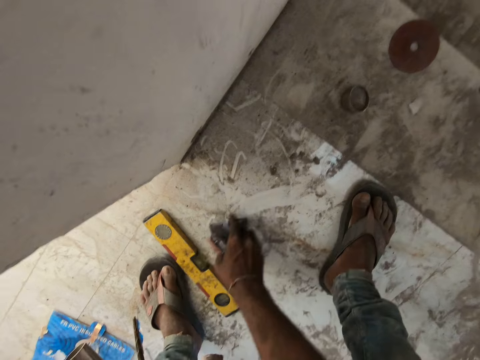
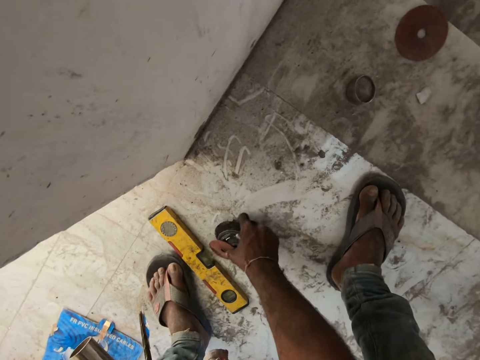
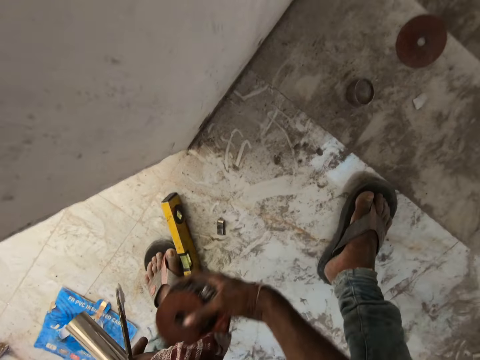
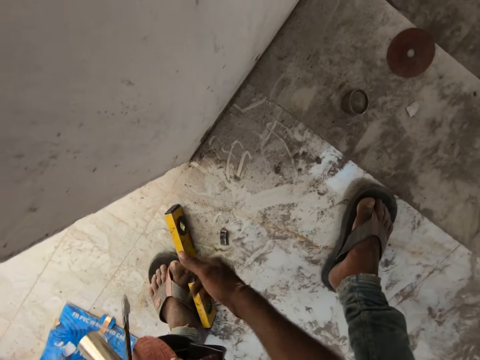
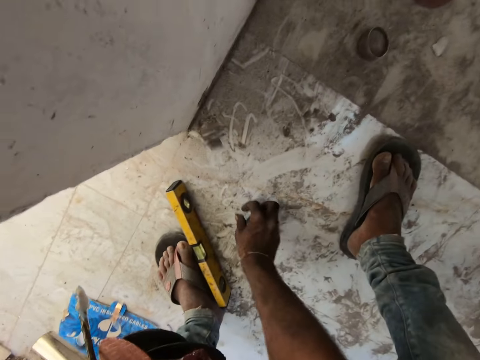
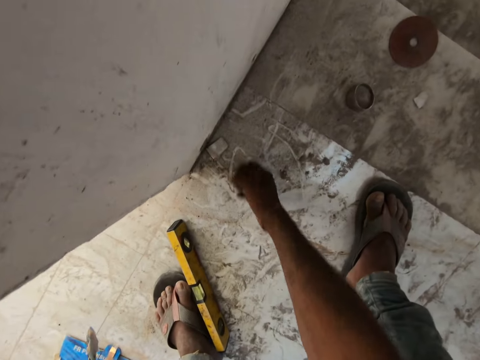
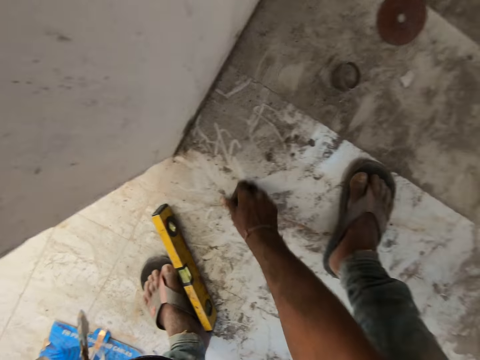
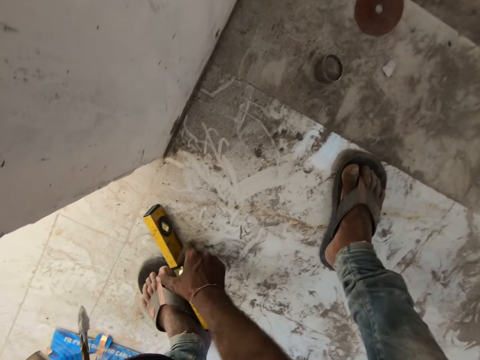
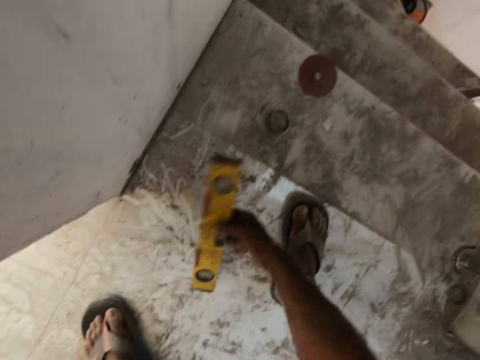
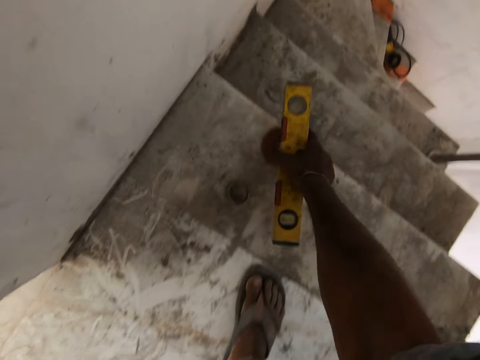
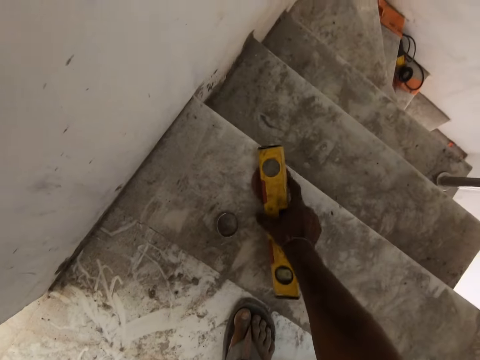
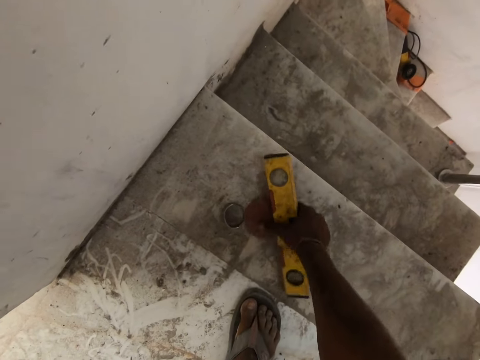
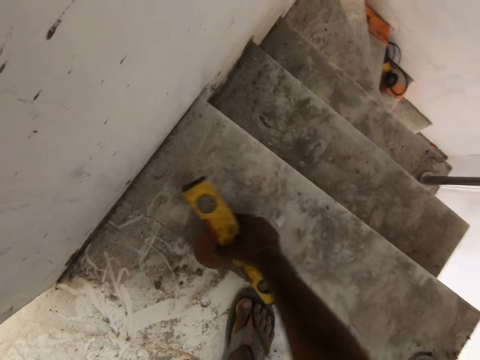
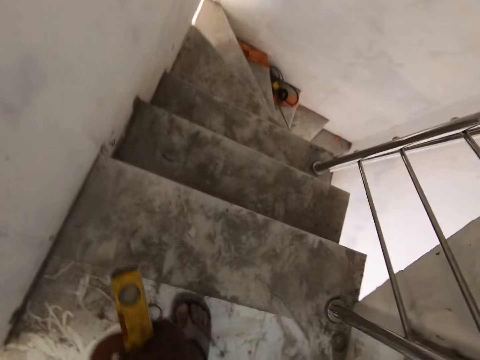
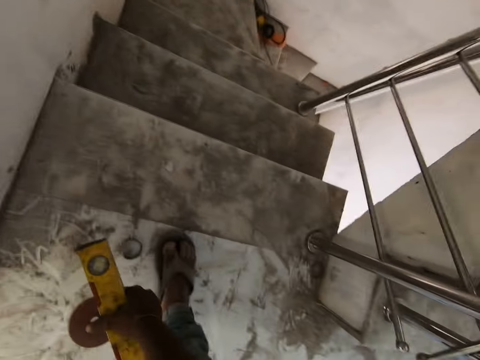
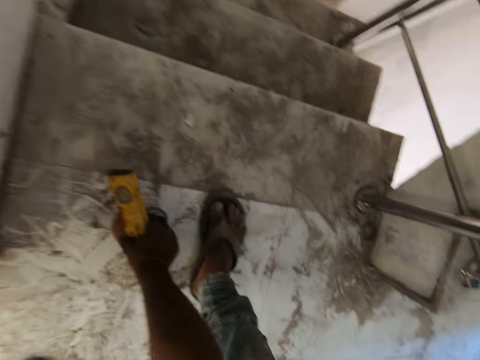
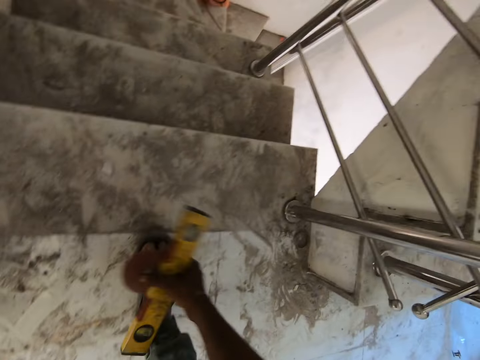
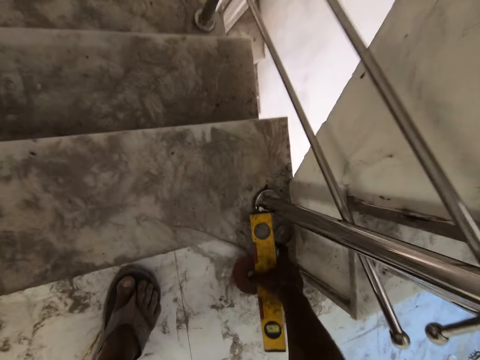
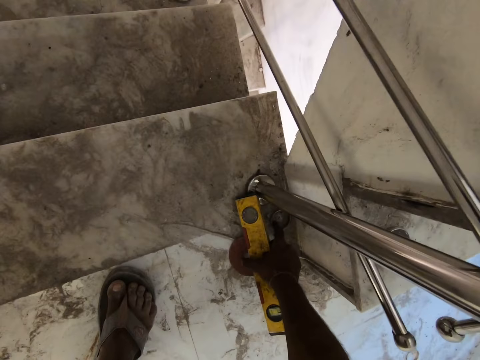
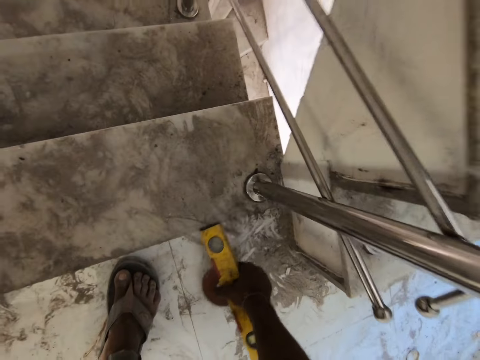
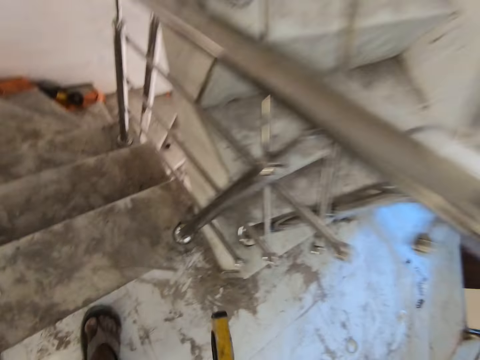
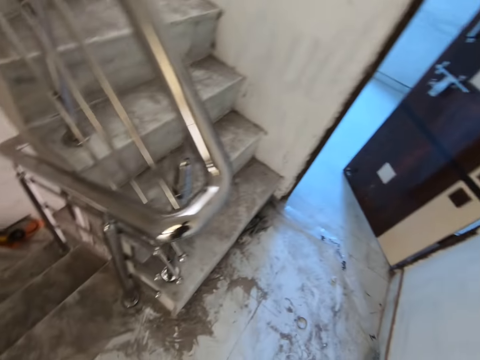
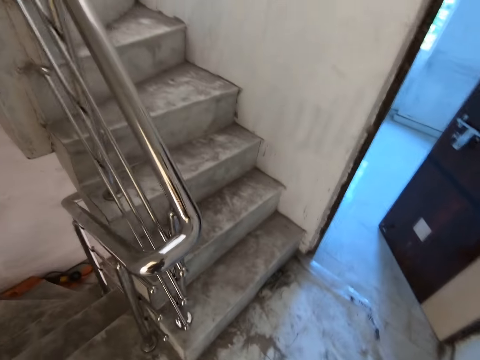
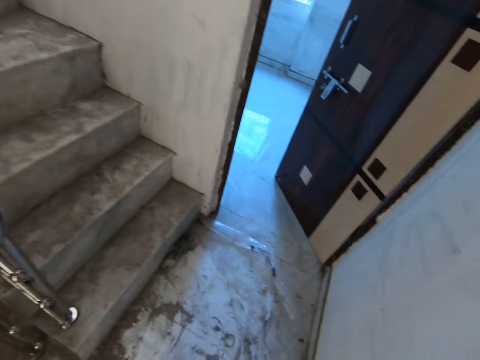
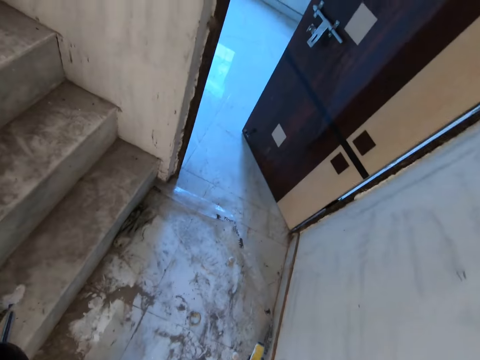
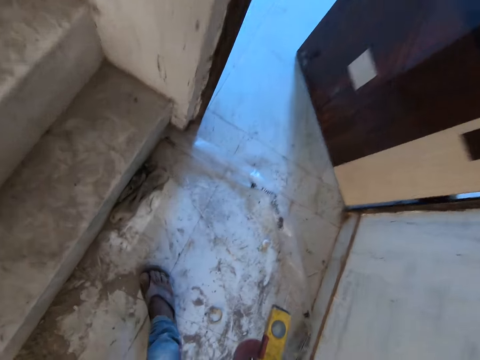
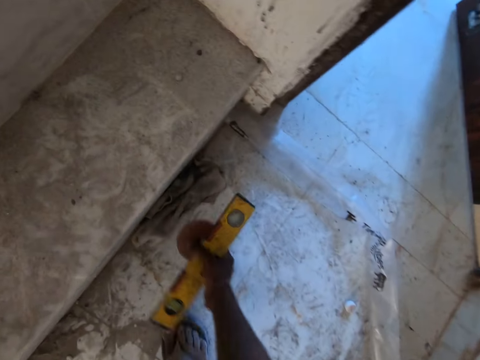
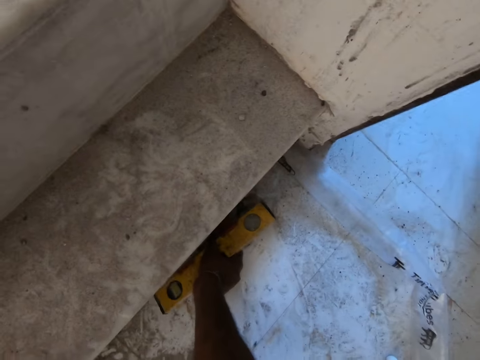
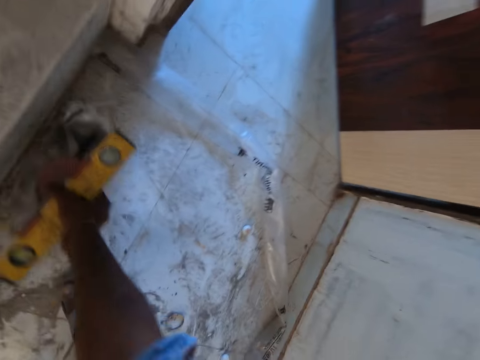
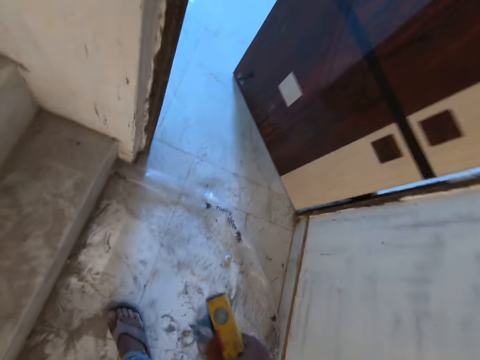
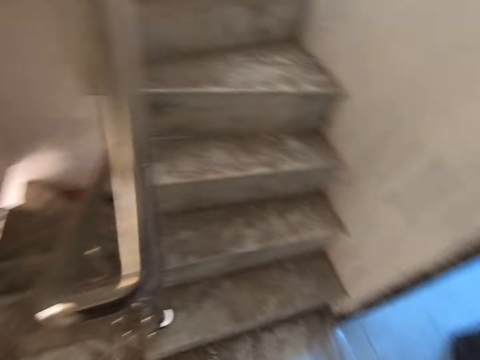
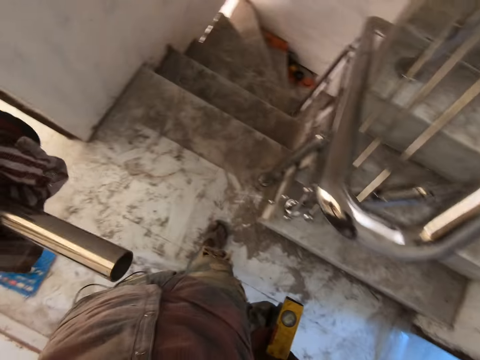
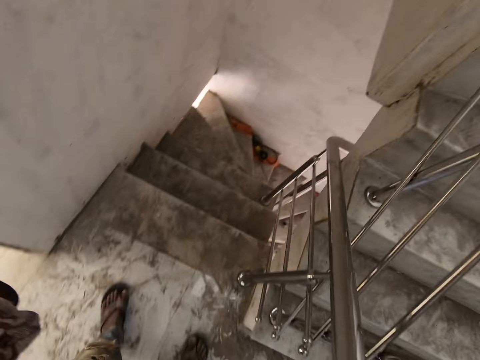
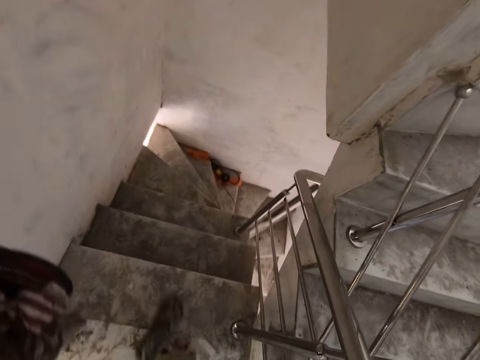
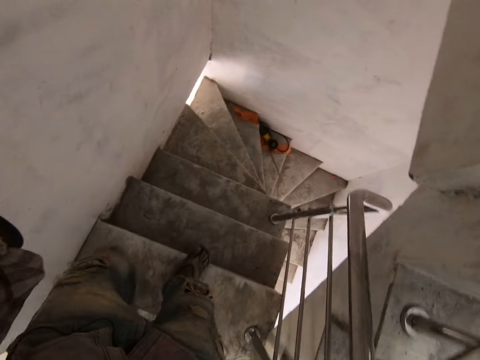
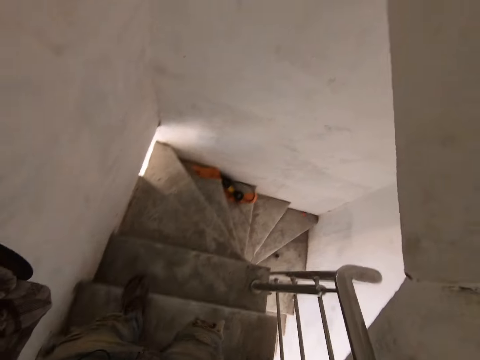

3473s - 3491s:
The camera wearer picks something. He passes the grinding plates from his right hand to his left hand. He picks up small metal pieces on the ground with his right hand. He picks up a spirit level on the ground with his right hand. He picks up a grinding plate on the ground with his right hand. He picks up a metal ring on the ground with his right hand. He picks up a metal ring again. He walks. He picks up a napkin on the ground with his right hand. He descends down the stairs.

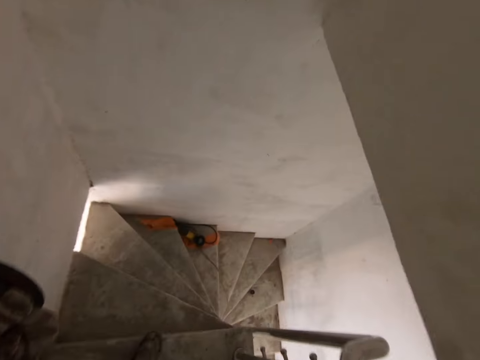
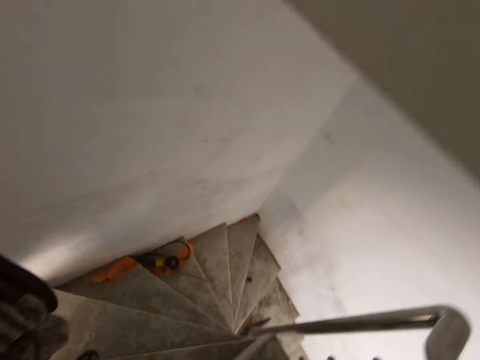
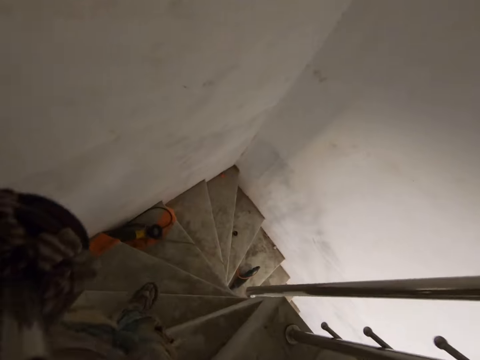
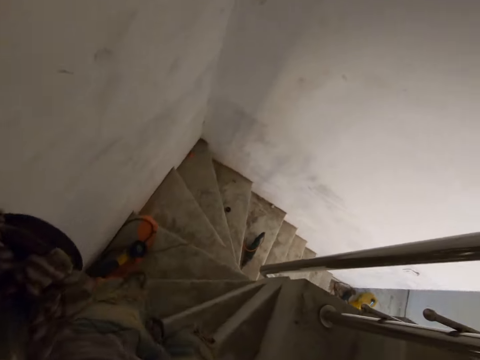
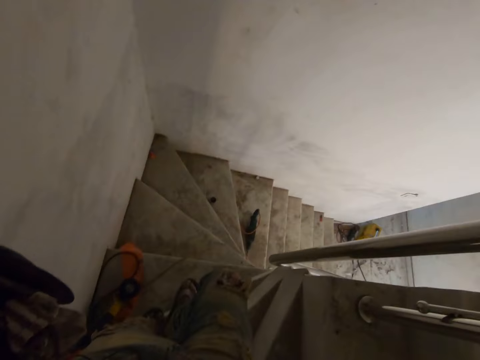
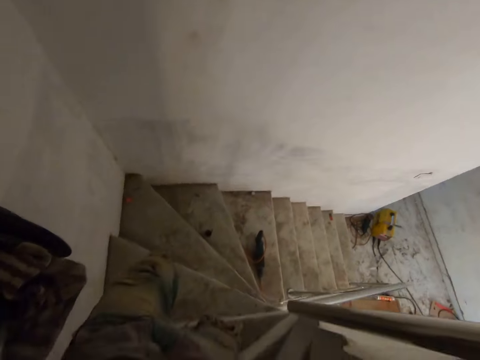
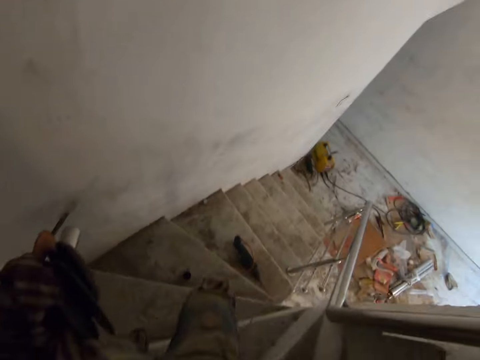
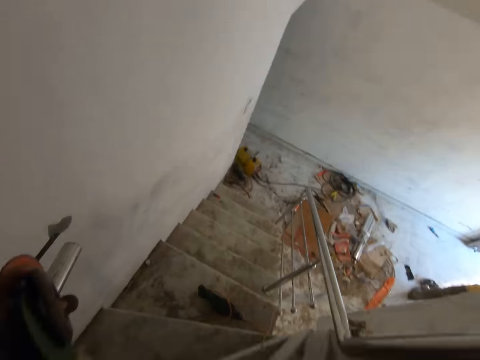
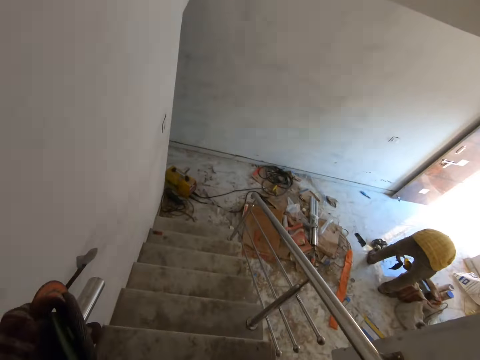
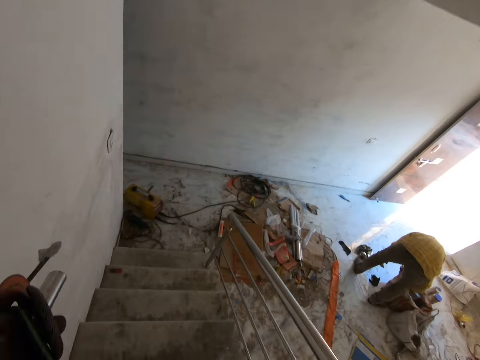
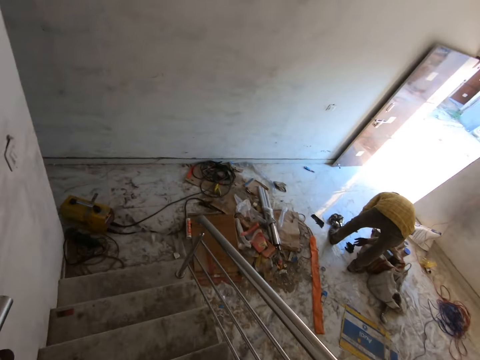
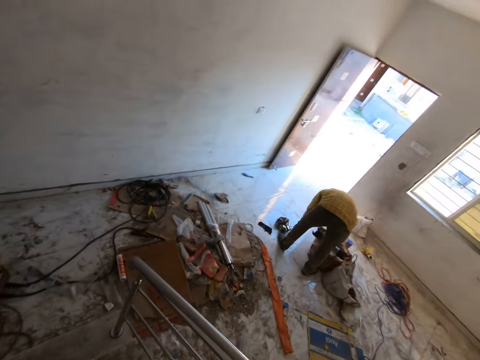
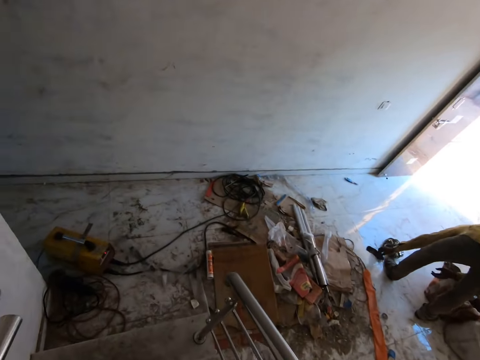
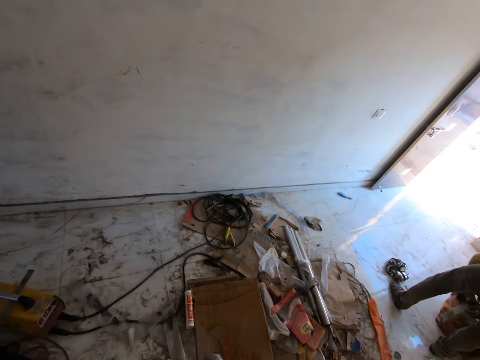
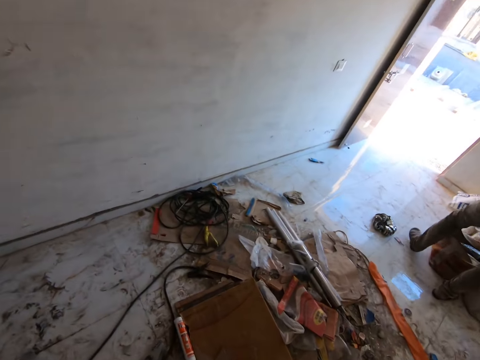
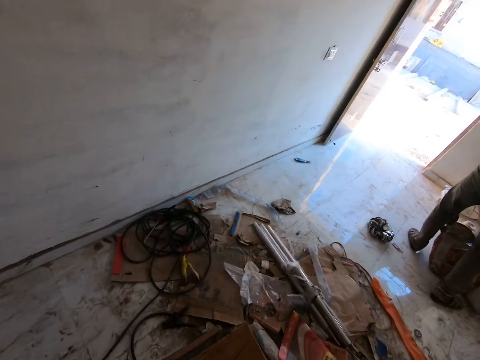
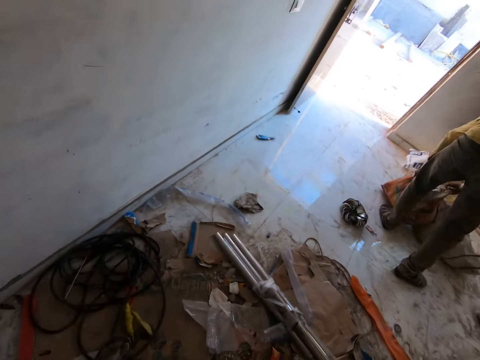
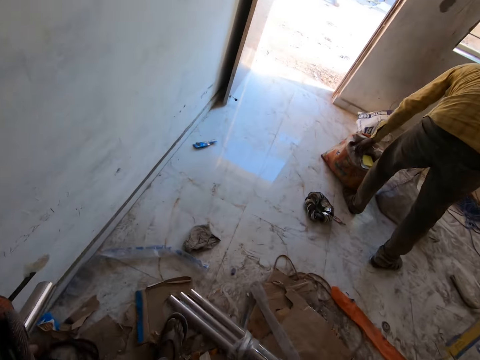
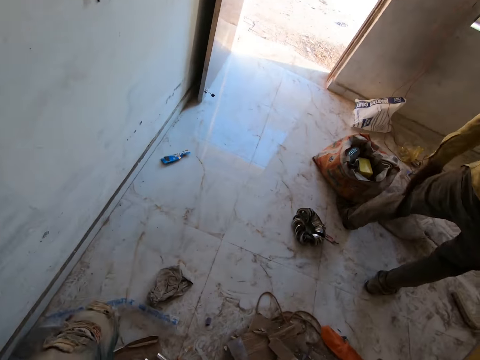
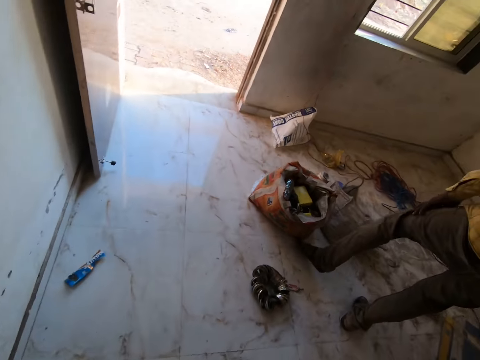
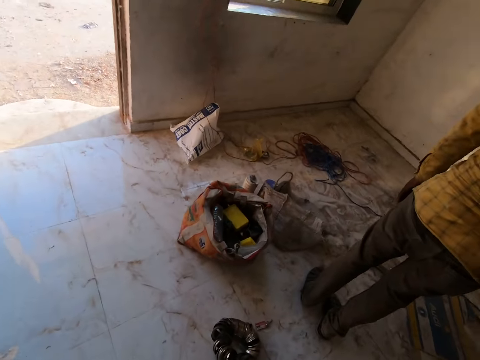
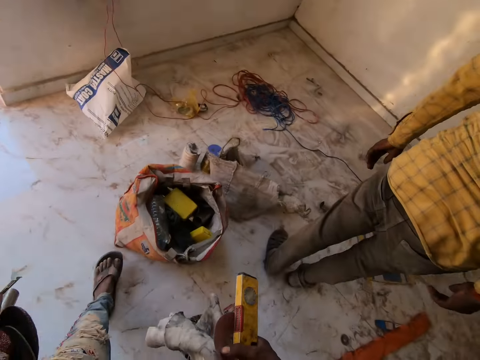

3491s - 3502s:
The camera wearer walks. The man puts tools in a carton on the ground. The man bends. The camera wearer interacts with the man. The man adjusts the carton on the ground with both hands. The man pulls a bag.
